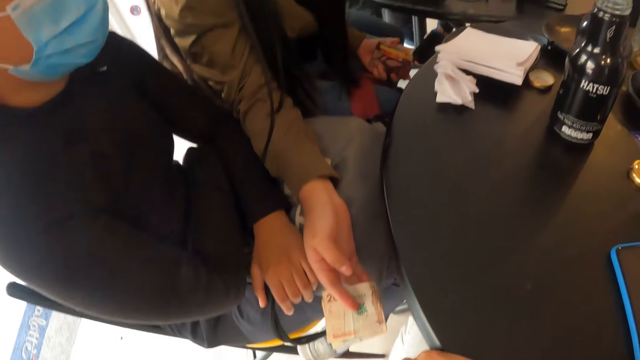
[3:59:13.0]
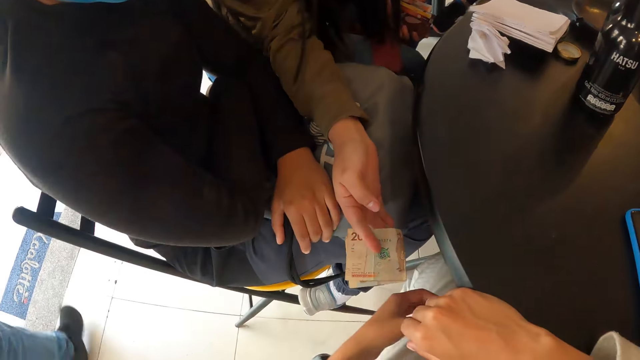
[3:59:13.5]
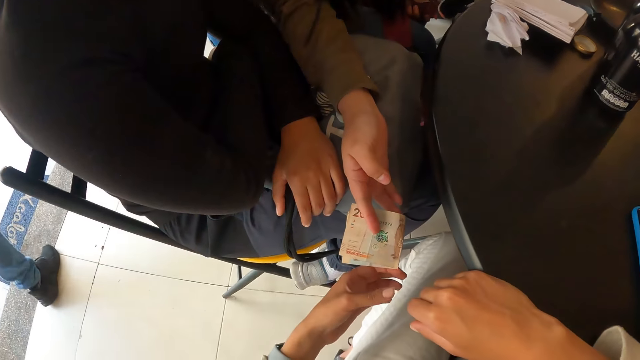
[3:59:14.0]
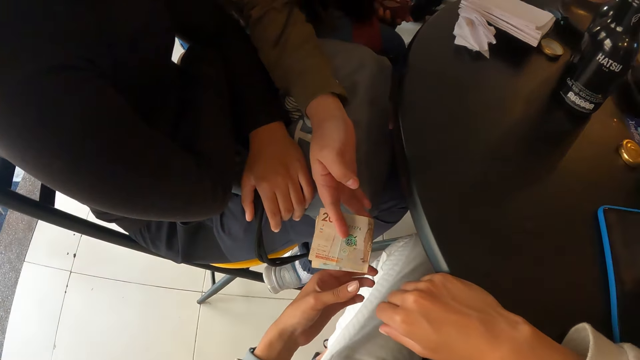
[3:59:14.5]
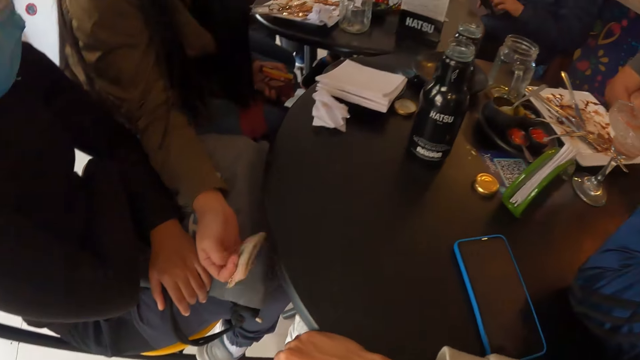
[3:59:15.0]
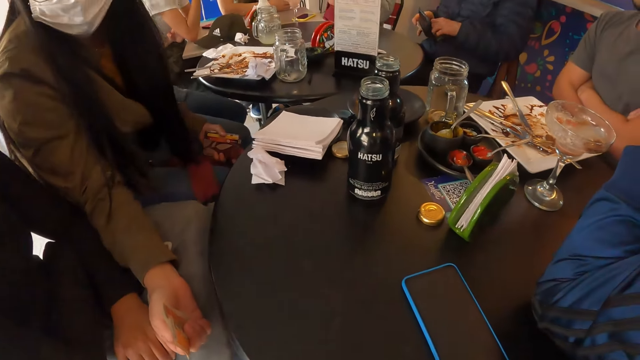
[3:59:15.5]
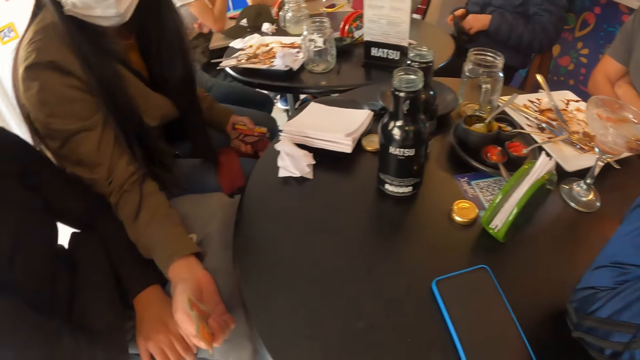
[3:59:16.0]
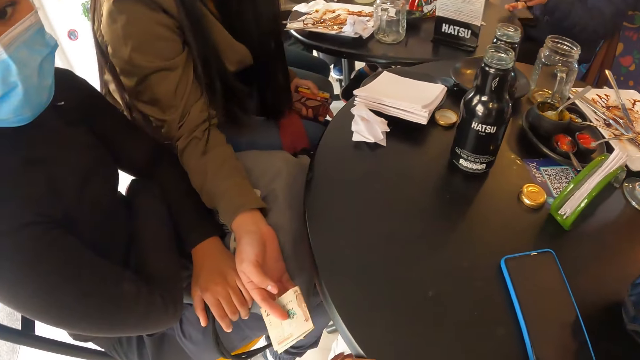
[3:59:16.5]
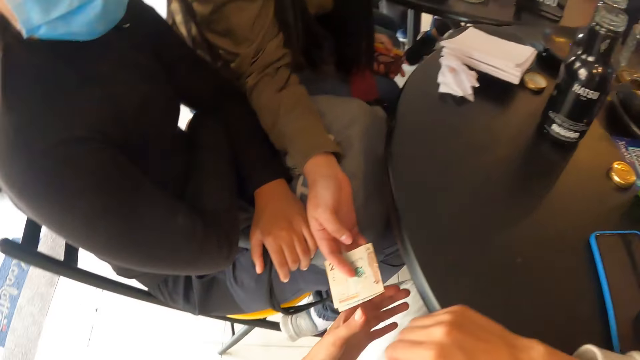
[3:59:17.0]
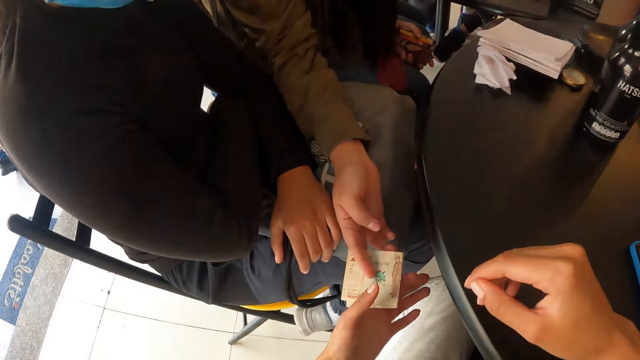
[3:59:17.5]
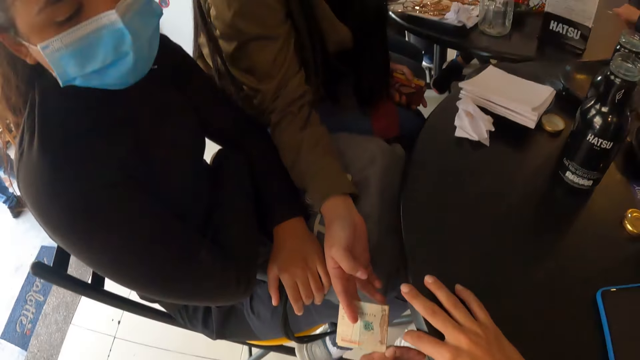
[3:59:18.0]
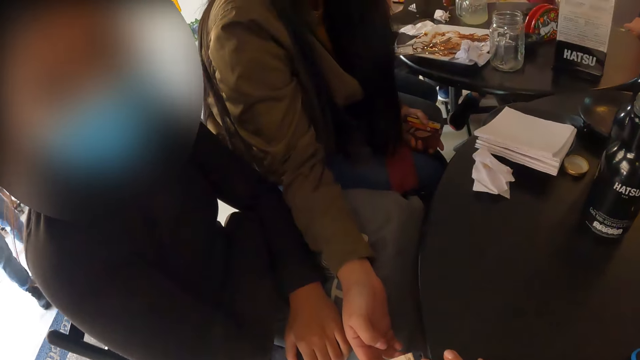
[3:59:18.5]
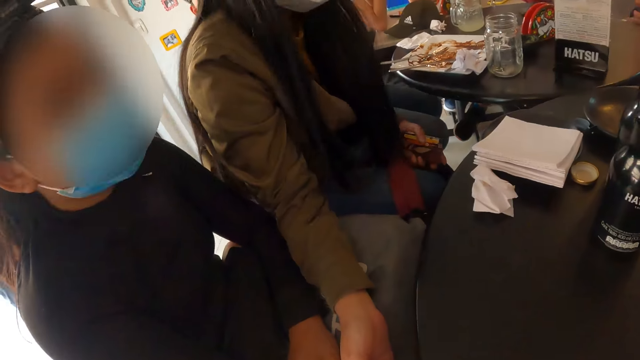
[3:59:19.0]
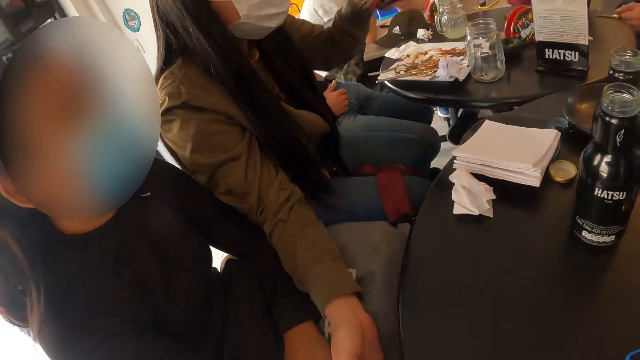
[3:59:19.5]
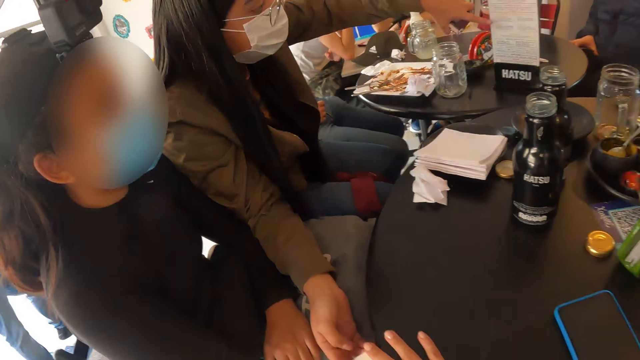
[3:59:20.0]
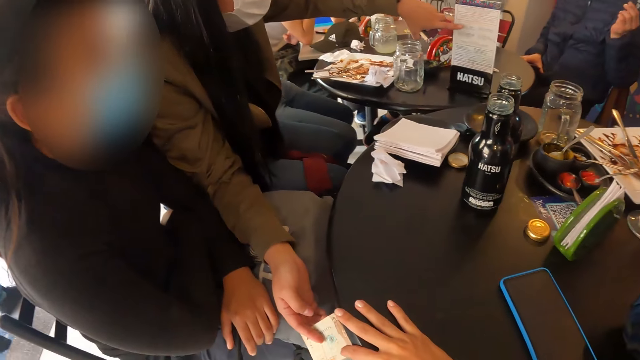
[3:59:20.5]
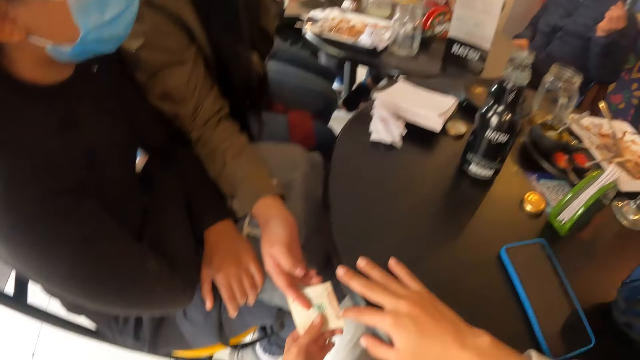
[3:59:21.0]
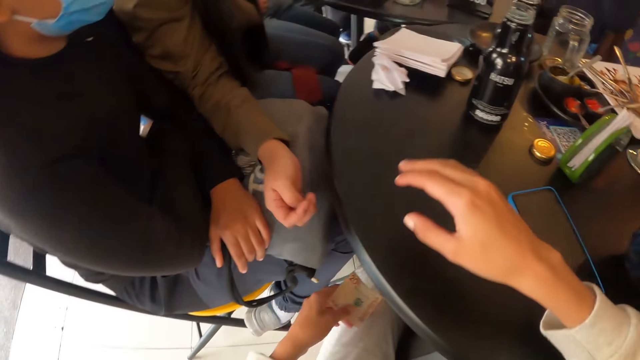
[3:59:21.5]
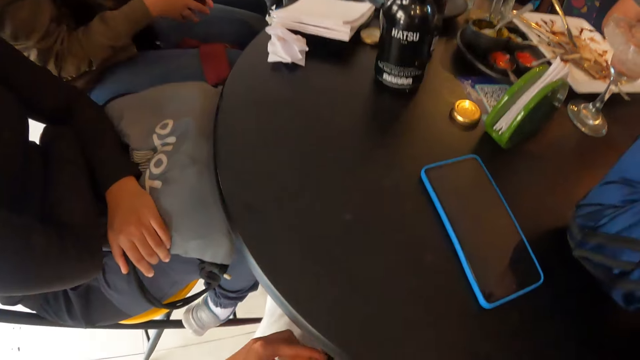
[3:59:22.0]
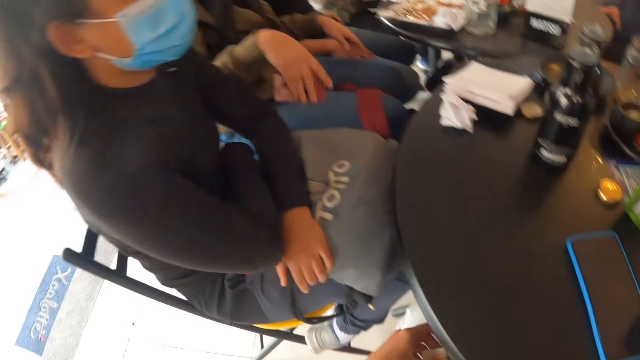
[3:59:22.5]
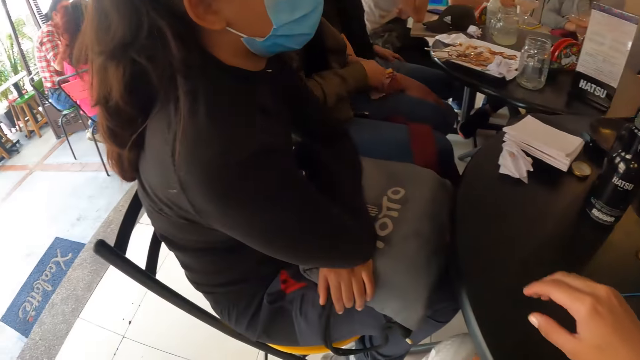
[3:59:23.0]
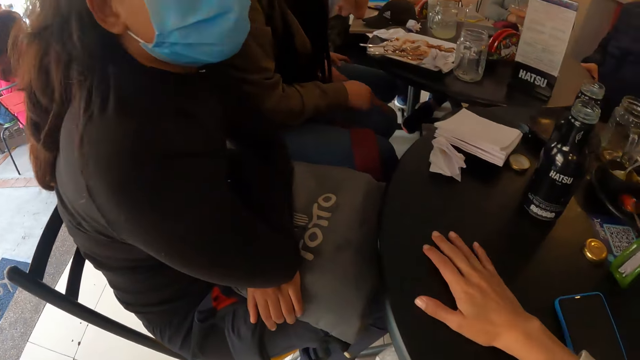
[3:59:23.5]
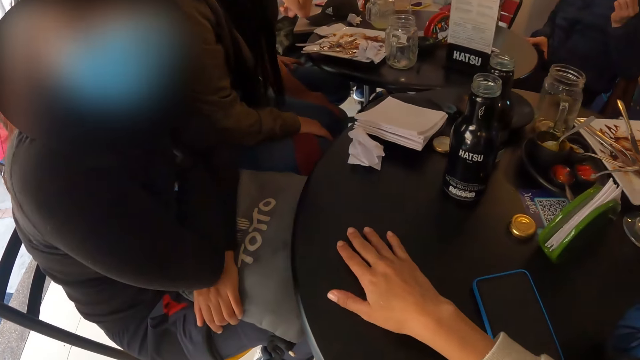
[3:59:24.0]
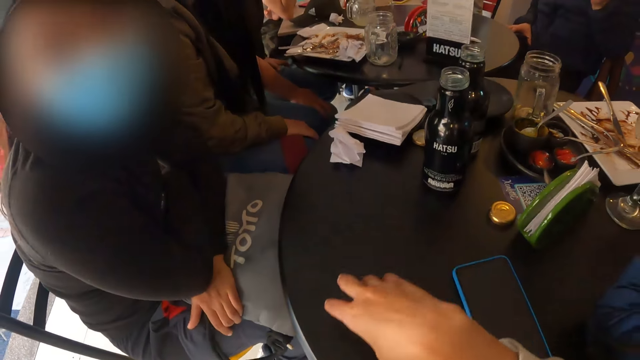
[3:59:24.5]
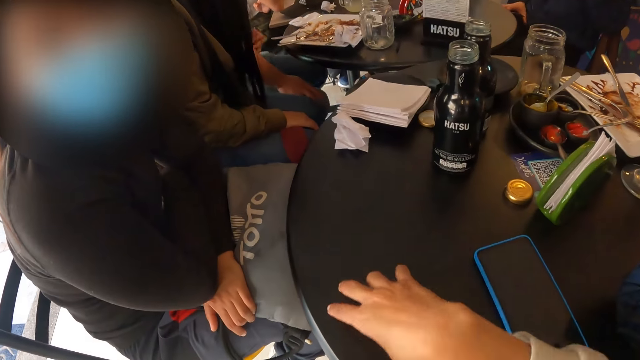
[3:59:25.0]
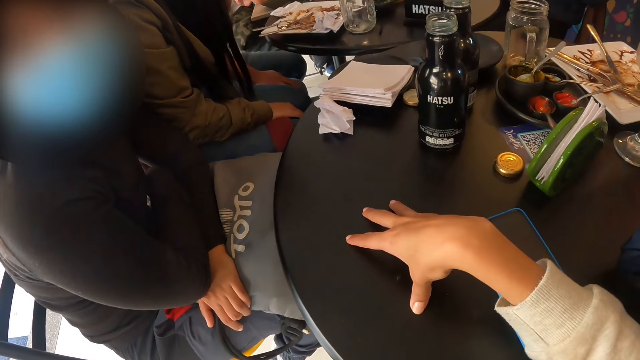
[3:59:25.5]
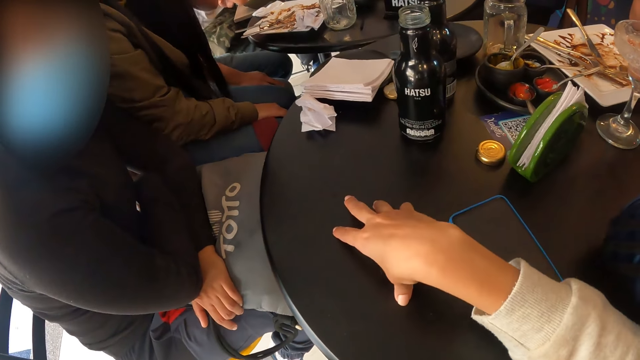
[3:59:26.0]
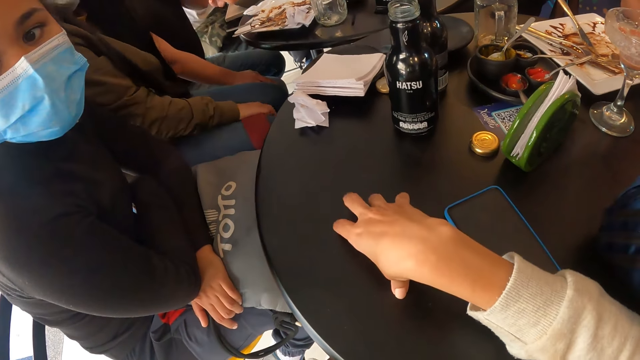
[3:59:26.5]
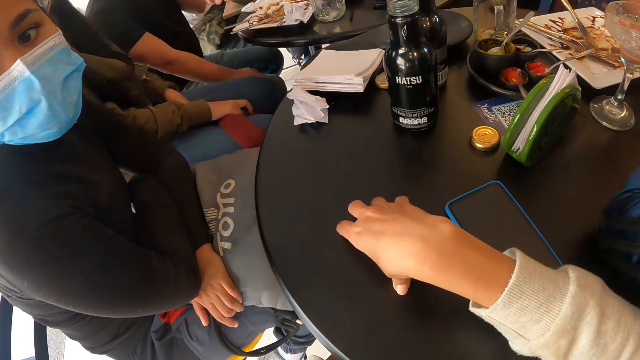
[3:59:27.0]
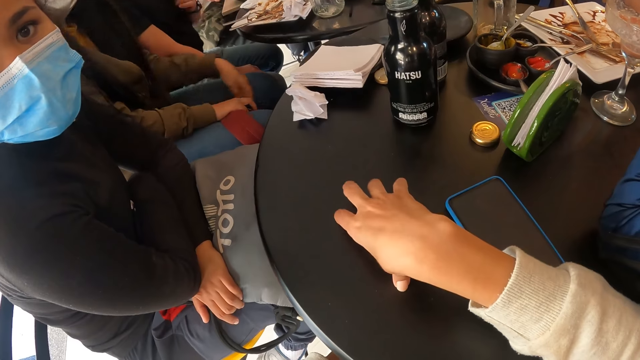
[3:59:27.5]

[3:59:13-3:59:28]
The woman passes the money in her right hand to the camera wearer. The woman talks with the camera wearer. The woman talks with the camera wearer again. A man hands over a credit card to a waiter with his right hand. The woman points her left hand to the table menu stand. The camera wearer collects the money from the woman with her left hand. The woman picks the wallet on her lap with her right hand. The camera wearer looks around. The woman passes the wallet from her right hand to her left hand, and puts the wallet in her pocket with her left hand. The camera wearer places the hand on the table. She talks with another lady.

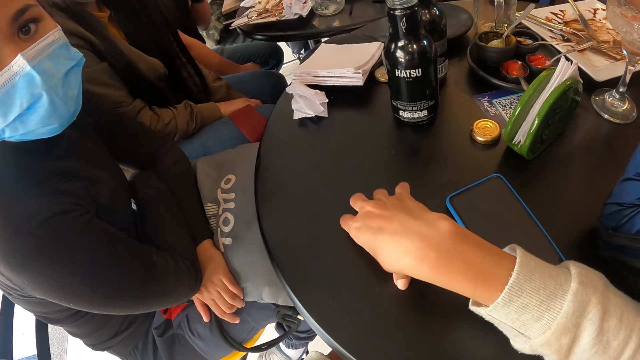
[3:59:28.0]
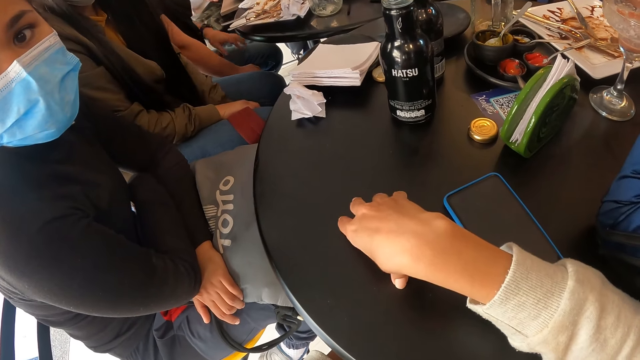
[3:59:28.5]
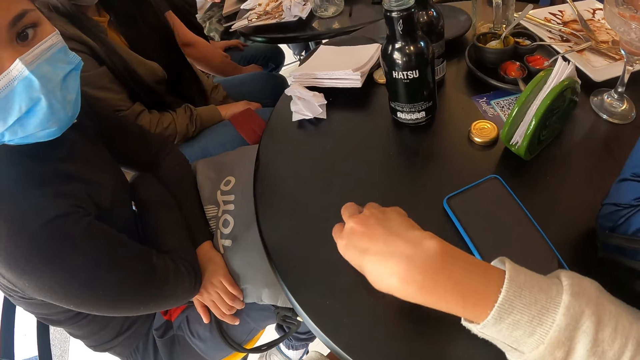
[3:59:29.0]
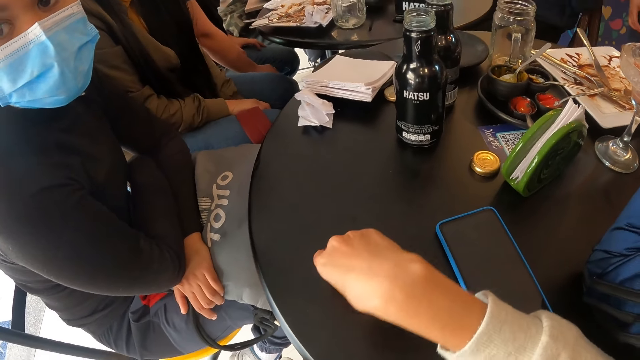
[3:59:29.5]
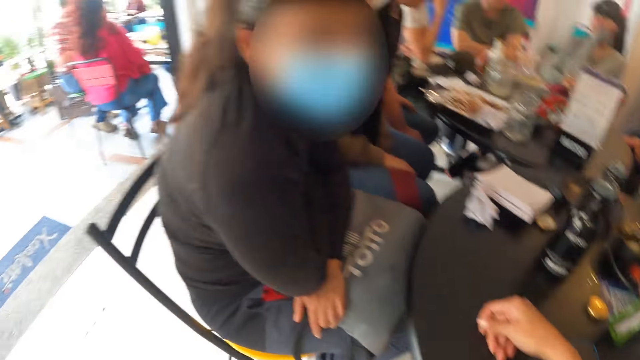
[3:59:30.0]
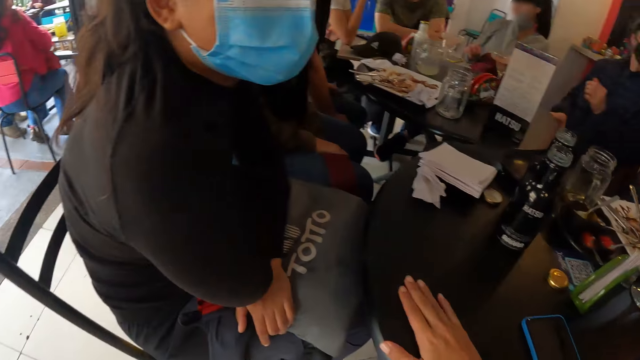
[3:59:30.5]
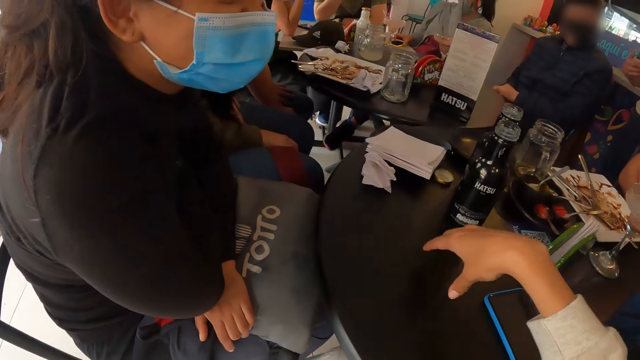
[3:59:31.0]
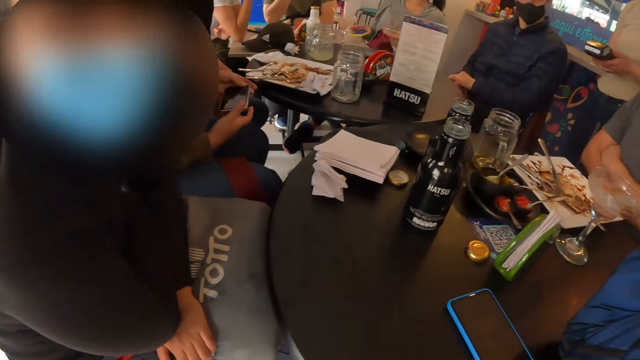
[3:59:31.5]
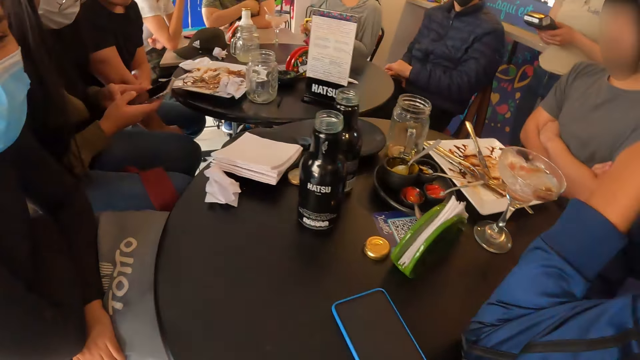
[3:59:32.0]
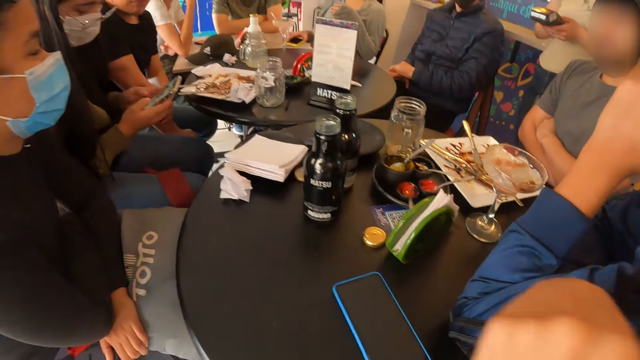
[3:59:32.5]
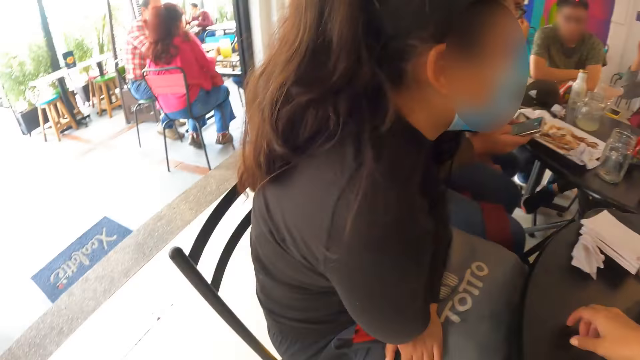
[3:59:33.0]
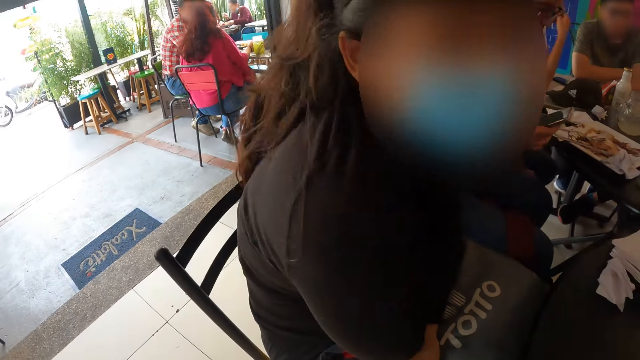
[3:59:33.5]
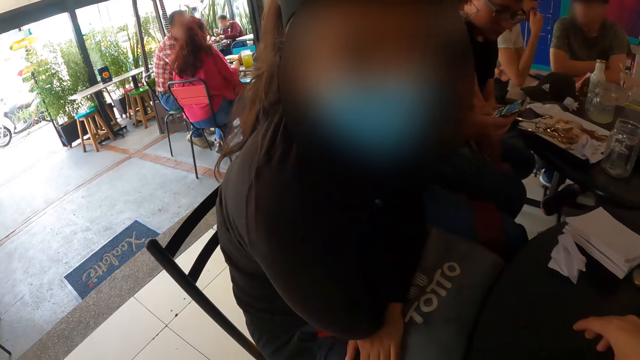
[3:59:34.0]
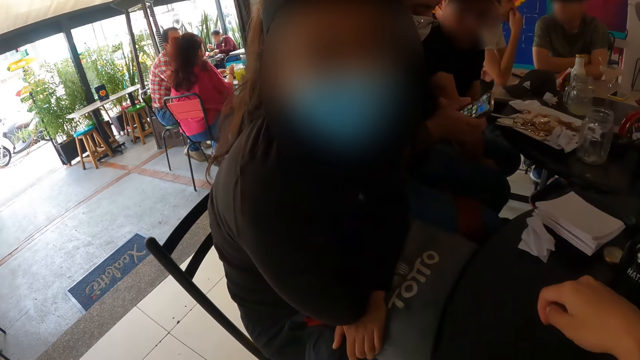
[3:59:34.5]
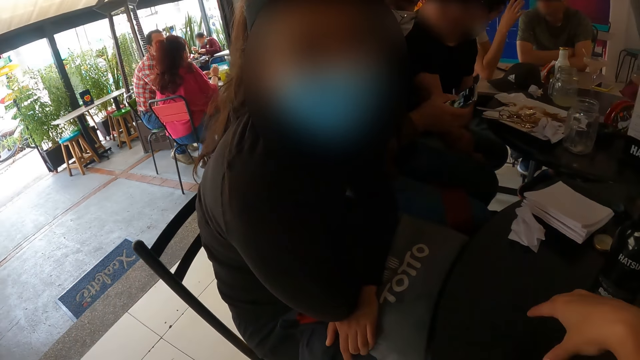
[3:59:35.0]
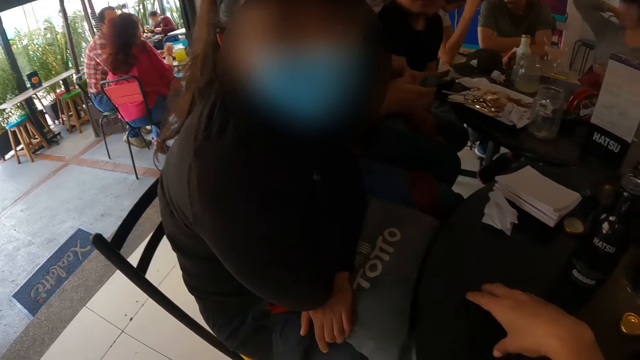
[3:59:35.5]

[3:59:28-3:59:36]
The camera wearer moves the fingers and talks with a lady. A woman picks a phone from her bag with her left hand. A waiter operates a POS machine with both hands. The woman operates the phone in both hands. The camera wearer moves the hands and talks with the lady.
